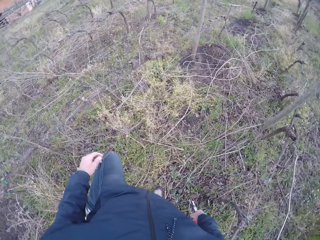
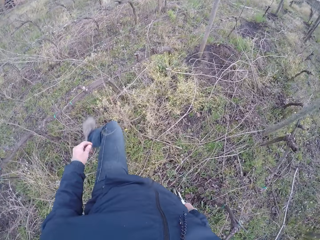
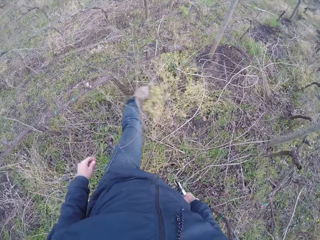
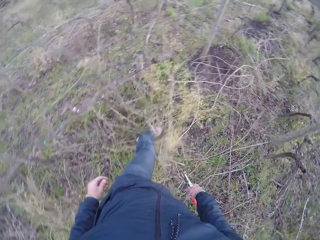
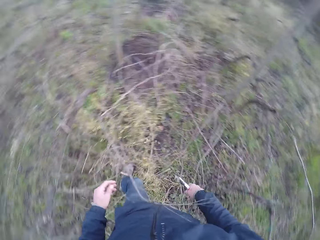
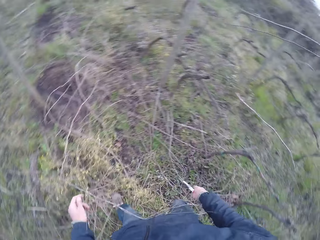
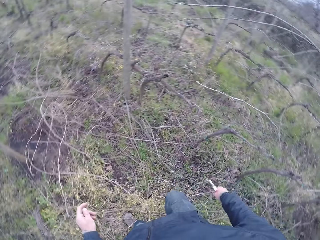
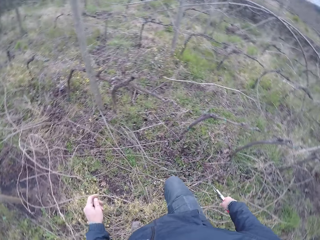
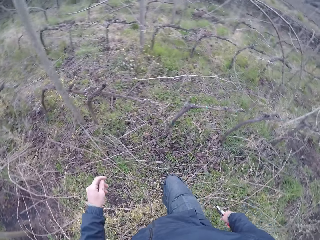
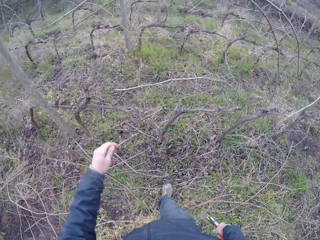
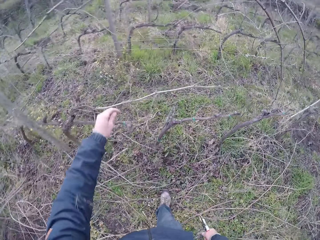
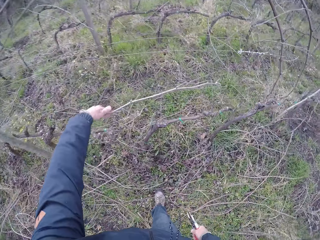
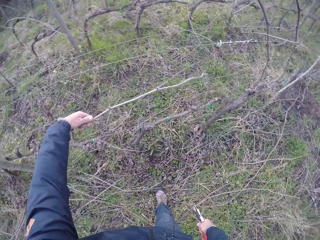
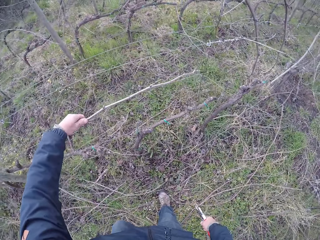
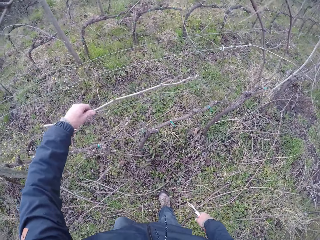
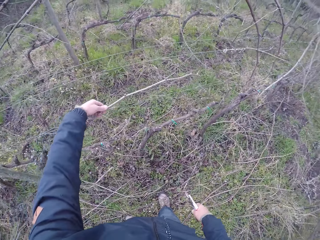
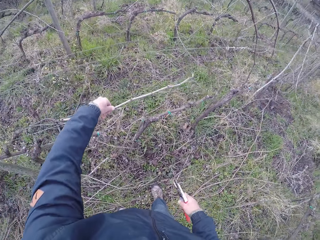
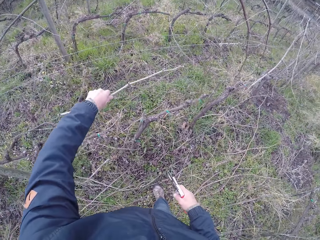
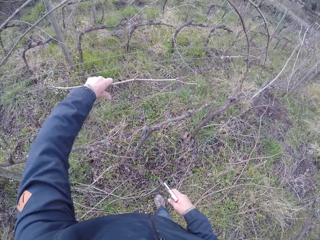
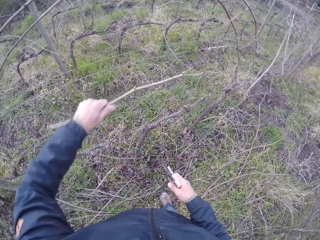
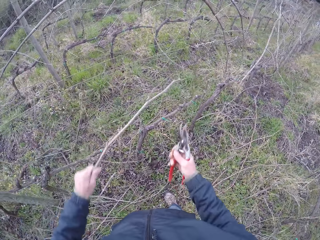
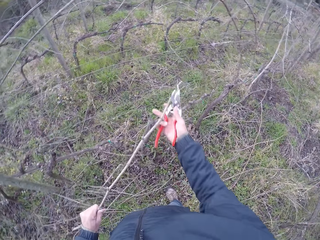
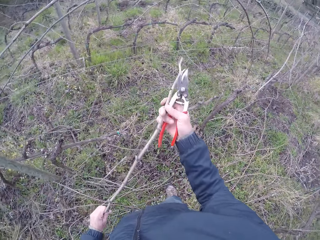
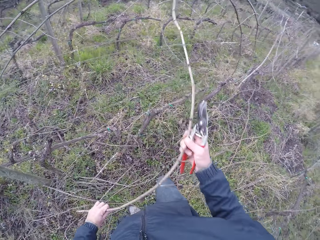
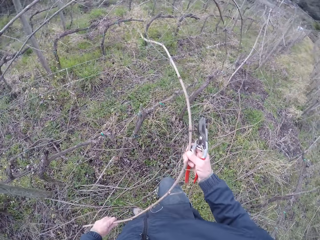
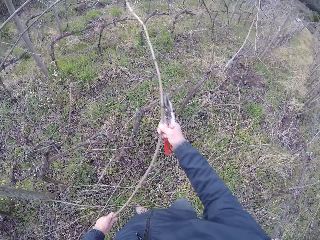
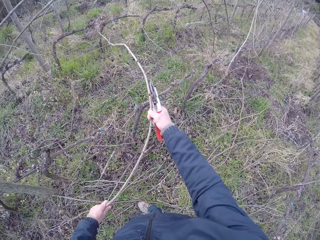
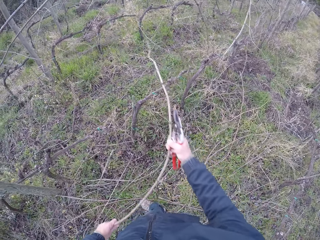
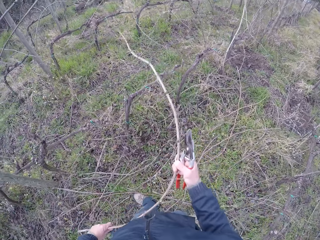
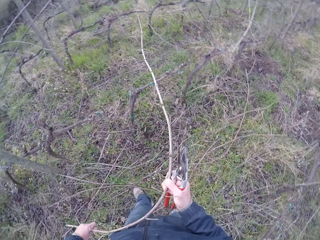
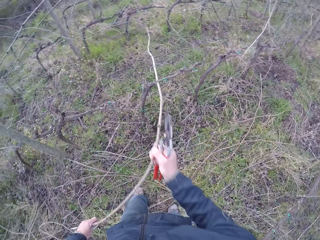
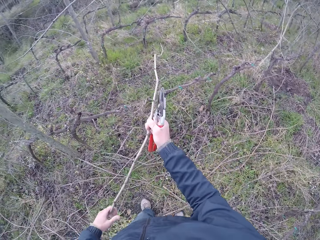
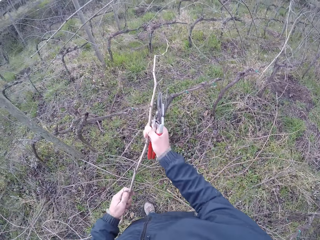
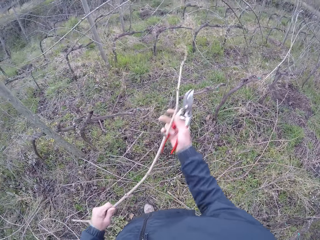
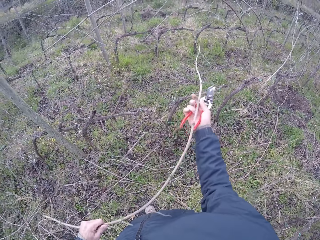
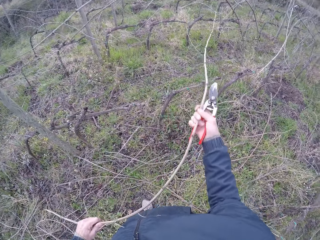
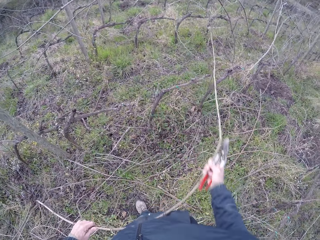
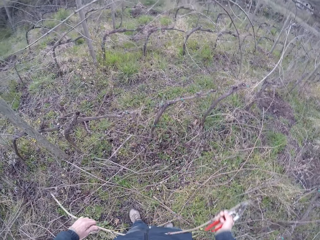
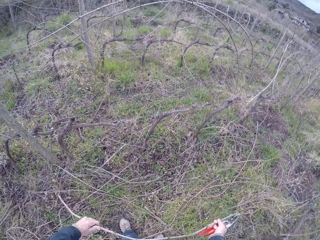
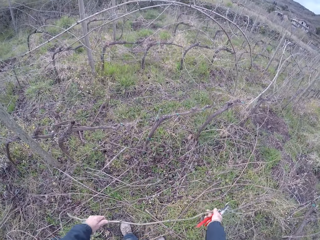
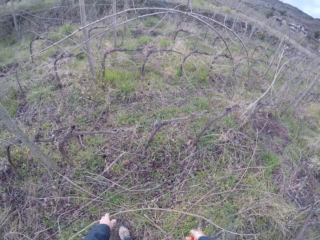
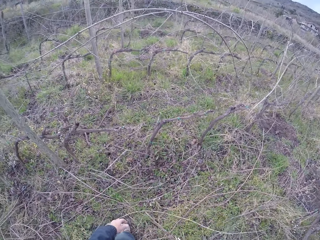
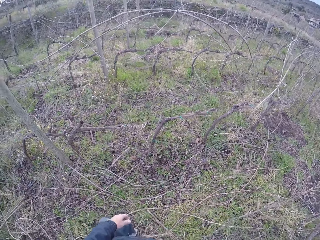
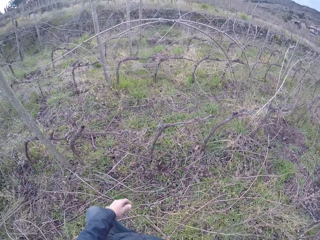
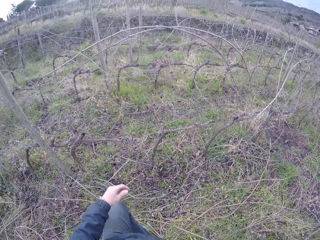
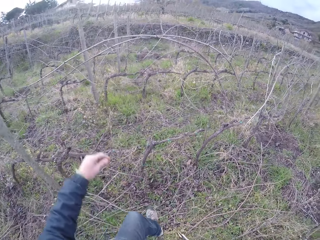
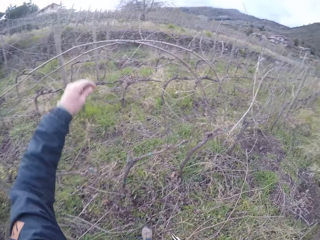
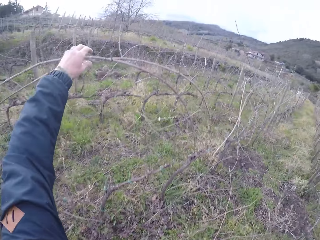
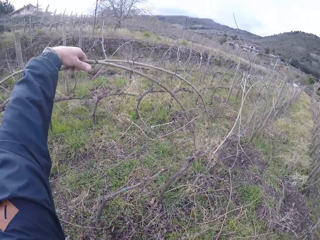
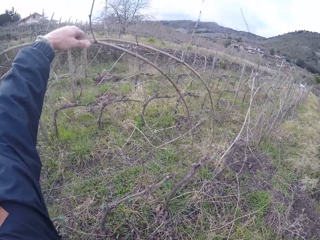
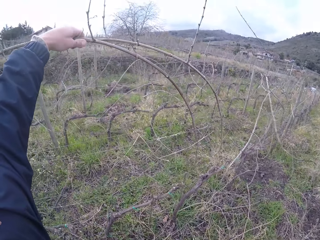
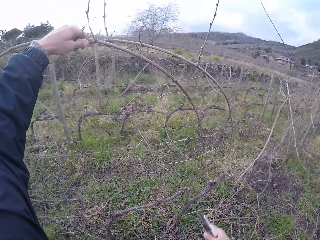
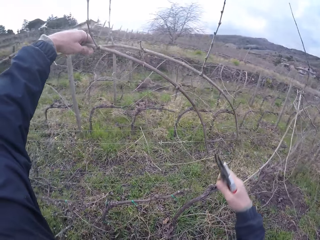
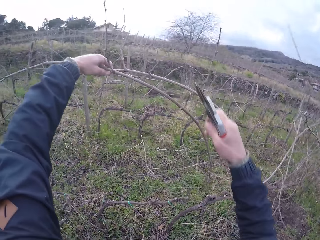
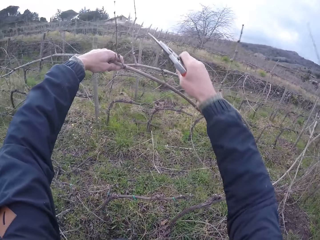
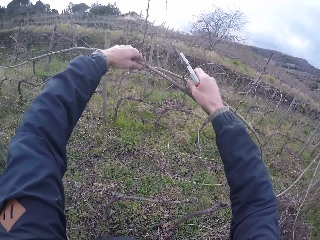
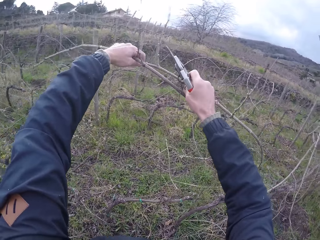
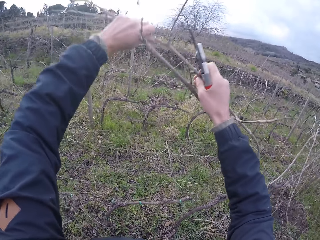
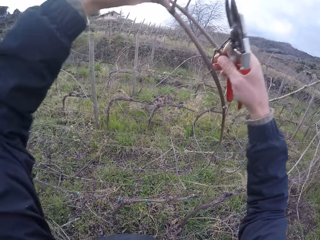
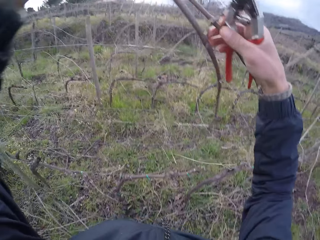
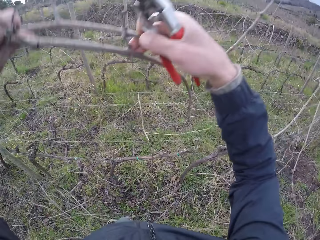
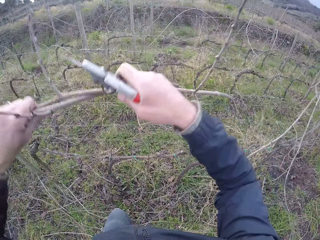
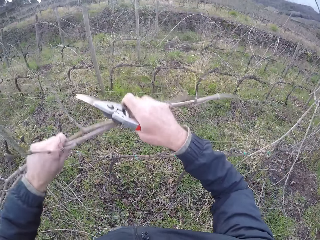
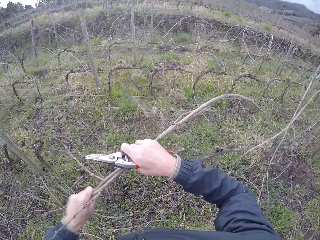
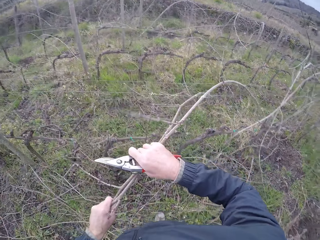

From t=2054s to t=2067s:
The camera wearer kicks grass on the floor with his right leg. He walks in the field. He drags a stick from the barbed wire with his left hand. He drags the stick from the barbed wire with both hands. He drops firewood. He drags the stick from the barbed wire with both hands.

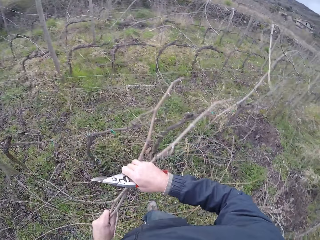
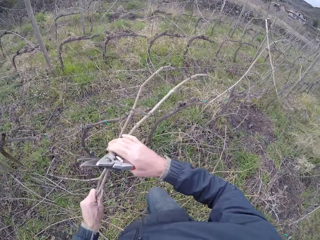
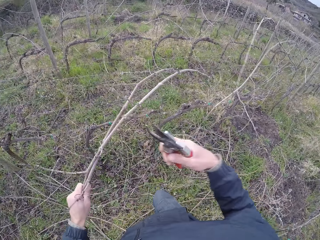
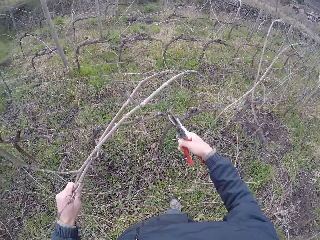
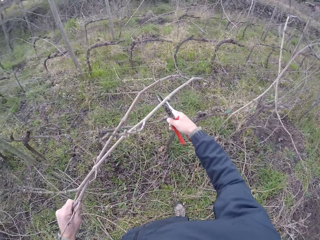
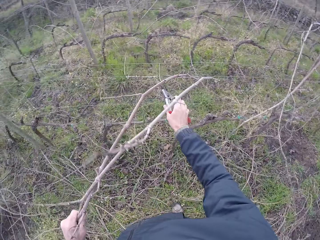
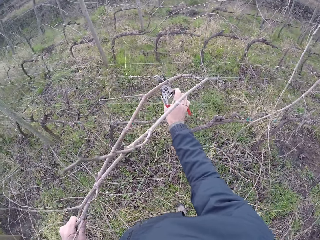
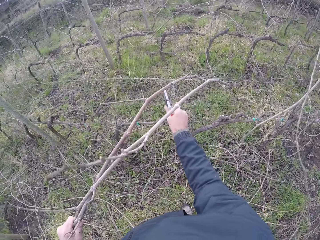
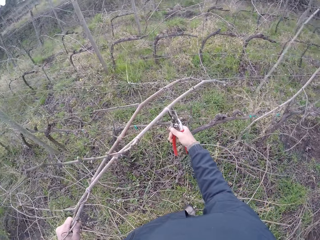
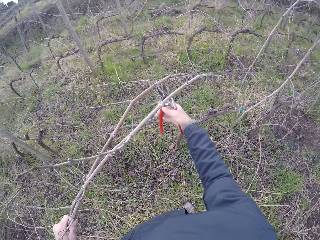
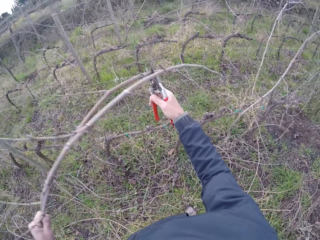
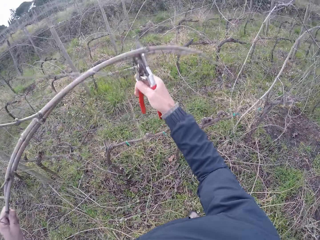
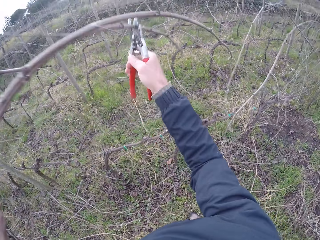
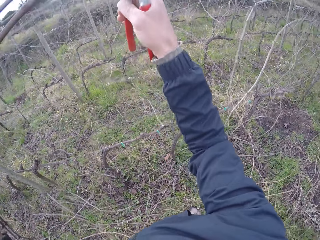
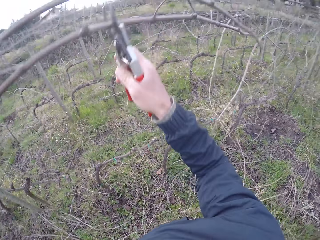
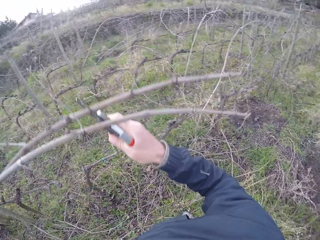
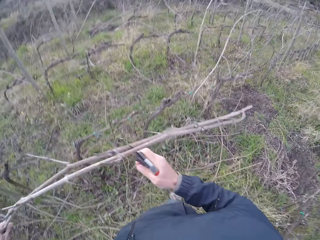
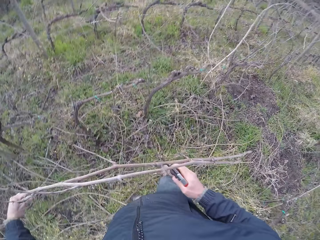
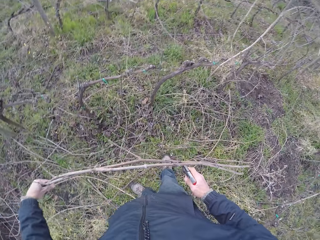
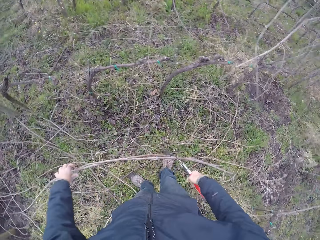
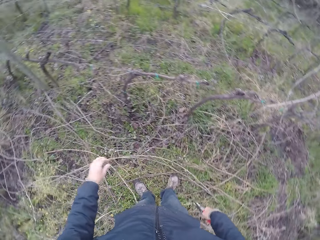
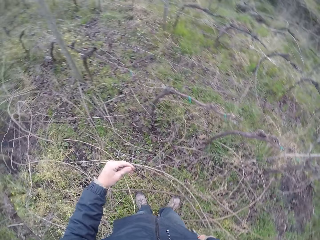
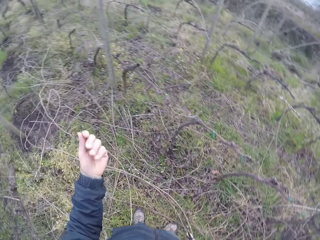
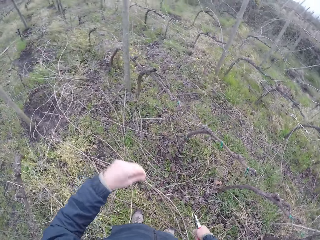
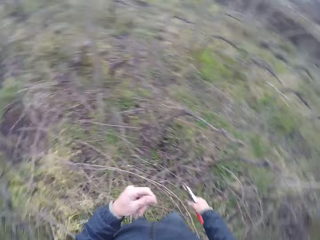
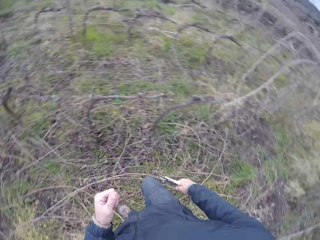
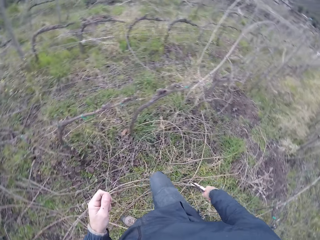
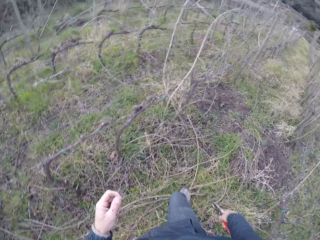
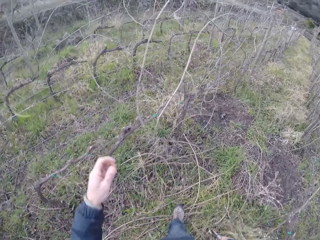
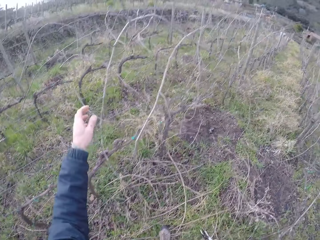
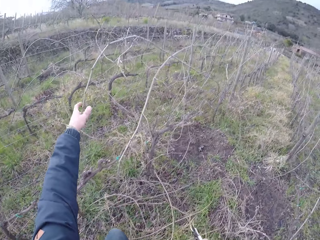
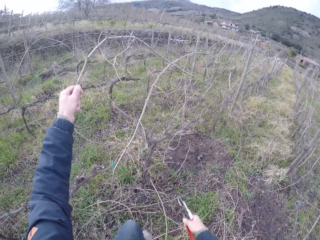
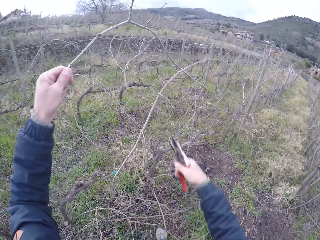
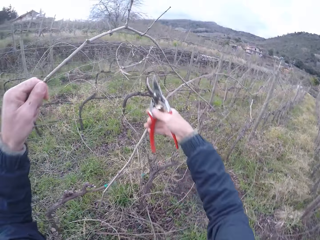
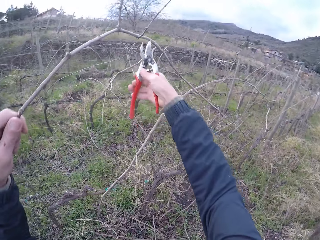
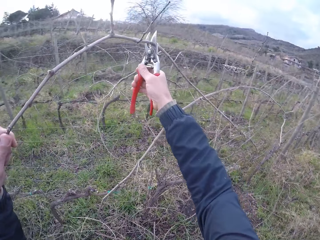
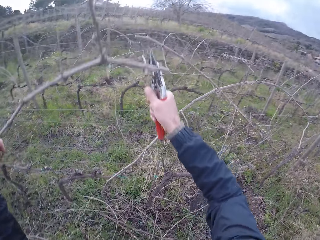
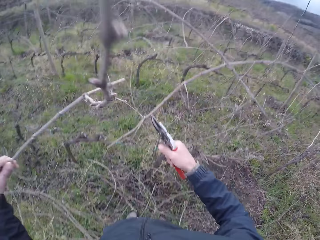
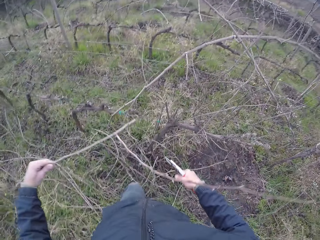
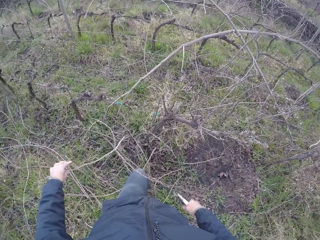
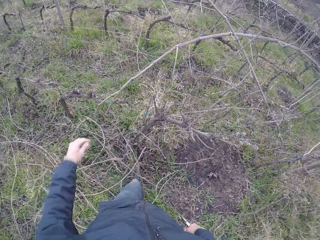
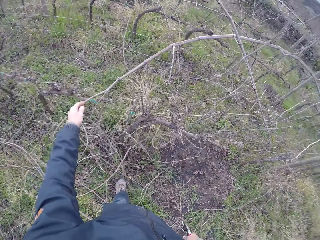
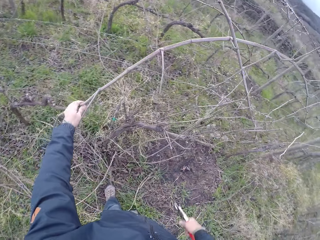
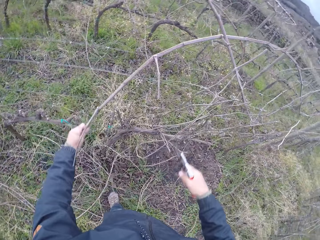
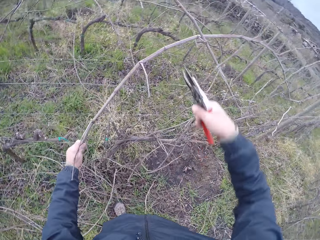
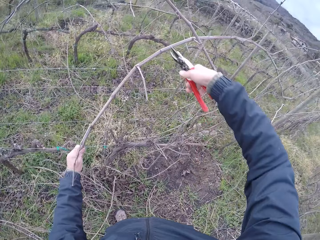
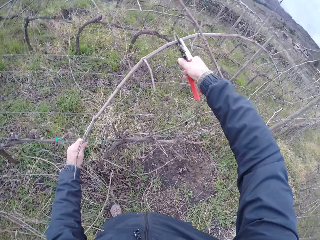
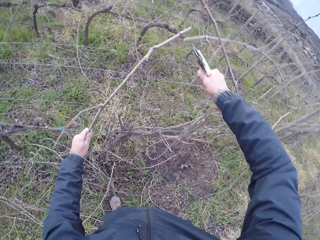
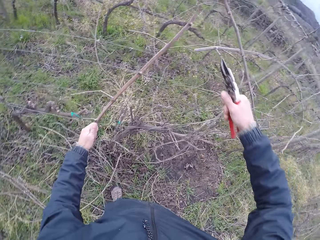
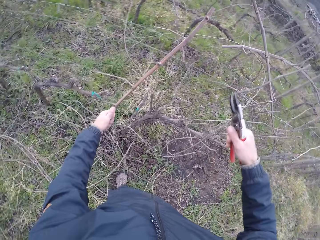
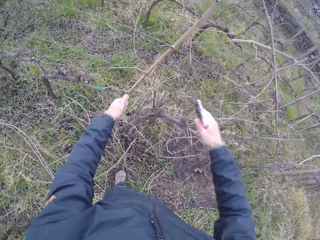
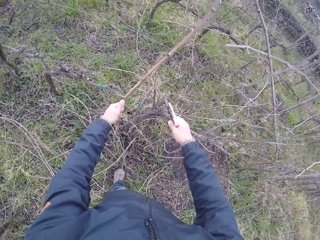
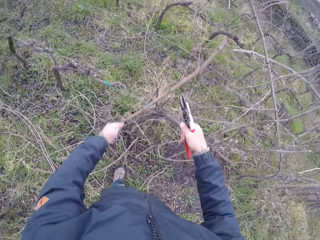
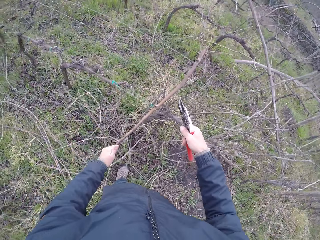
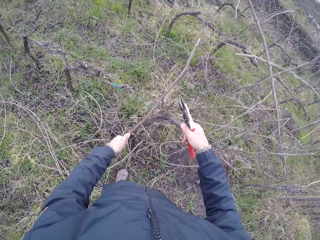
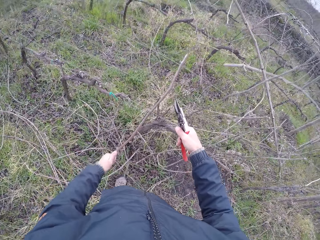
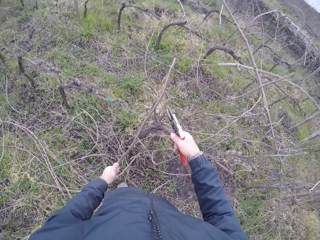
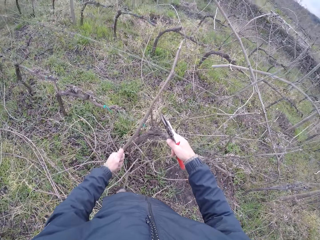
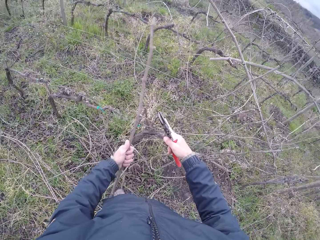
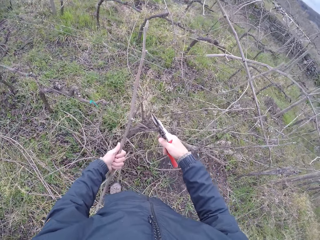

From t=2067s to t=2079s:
The camera wearer cuts a branch of the stick in the barbed wire with the pliers in his right hand. He drags the stick in the barbed wire with the pliers in his right hand. He drops the stick in his left hand on the floor. He drags a stick from the barbed wire with his left hand. He cuts the stick in the barbed wire with the pliers in his right hand. He drops the stick in his left hand on the floor. He holds a stick in the barbed wire with his left hand. He cuts the stick in the barbed wire with the pliers in his right hand. He drags the stick from the barbed wire with his left hand.
